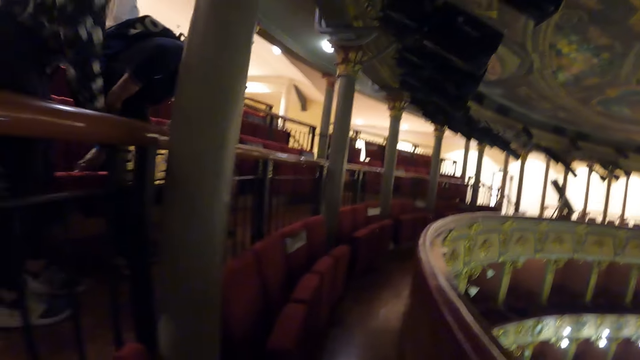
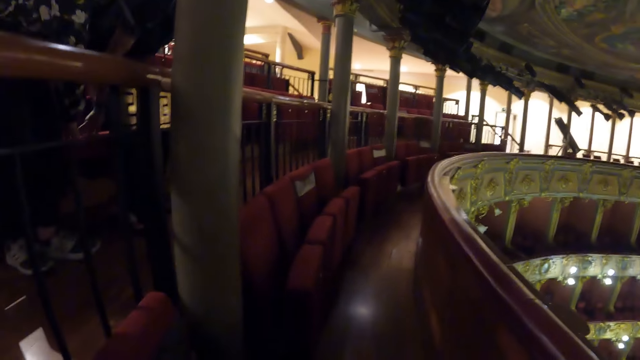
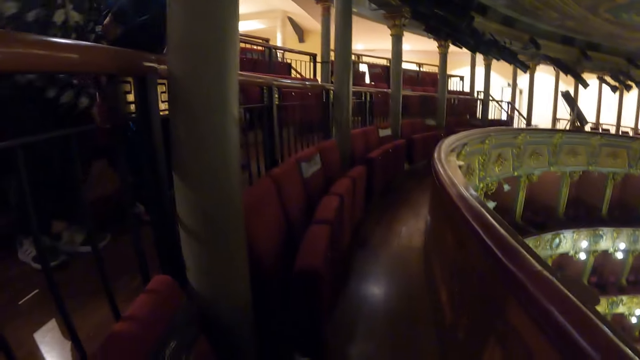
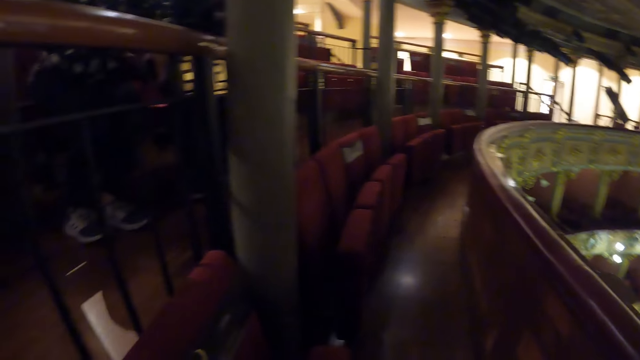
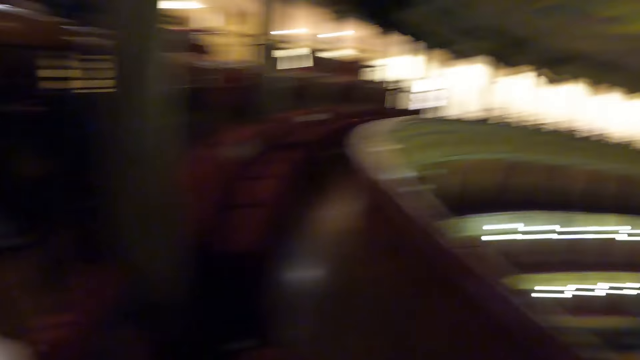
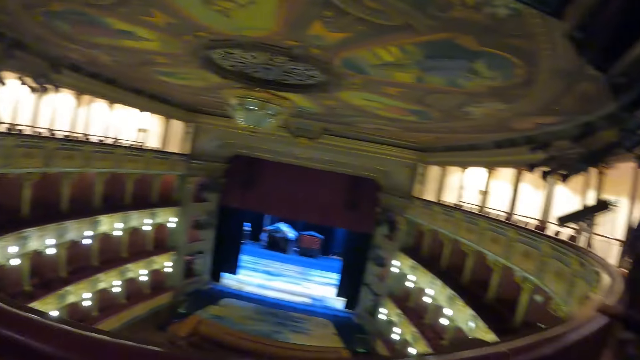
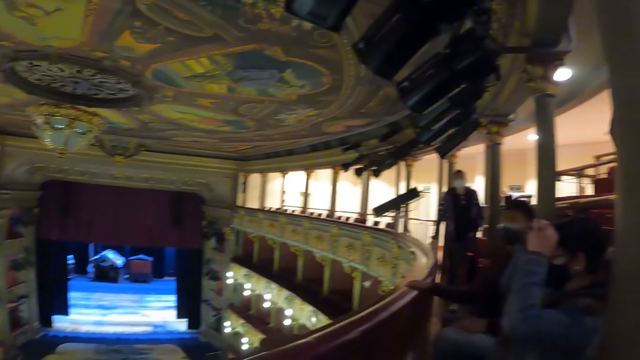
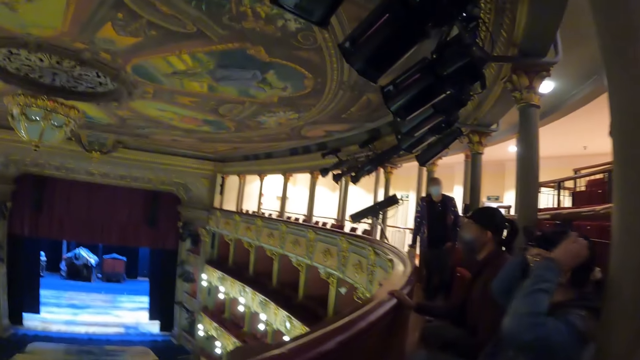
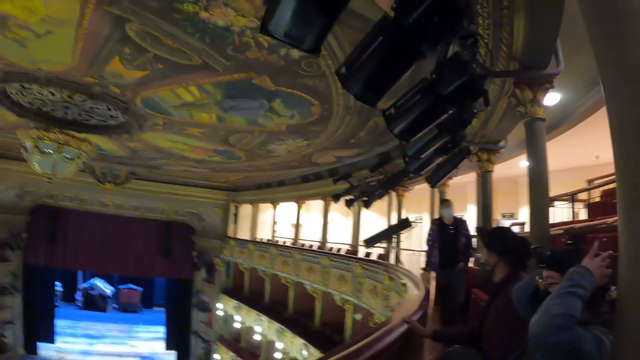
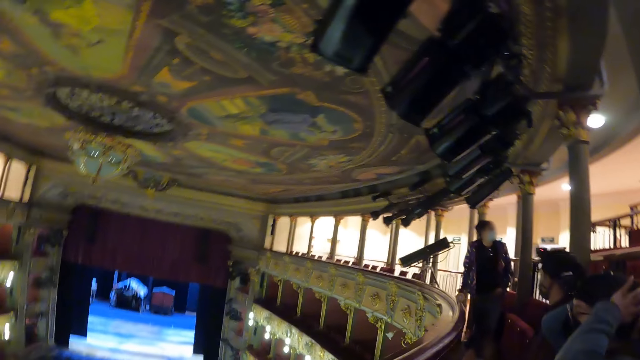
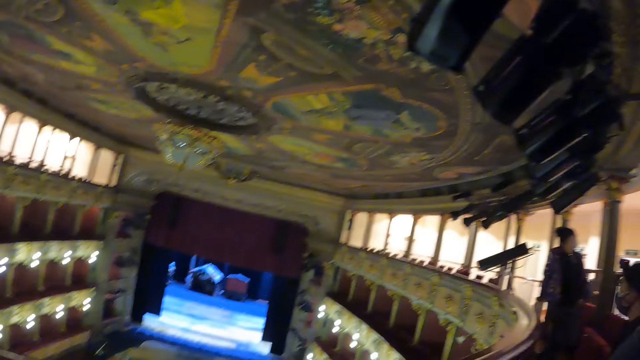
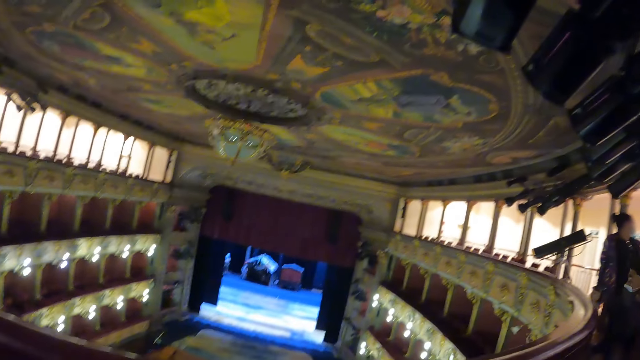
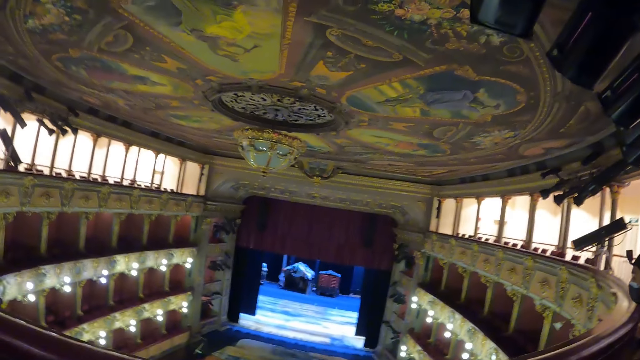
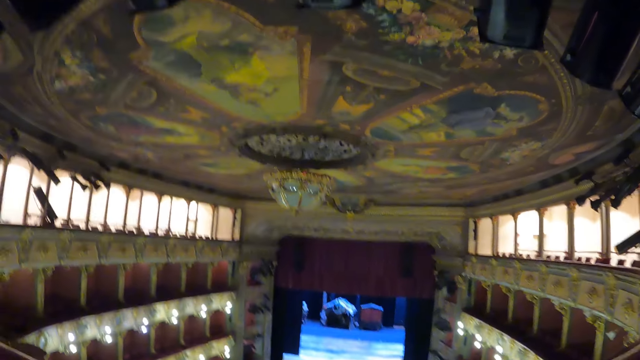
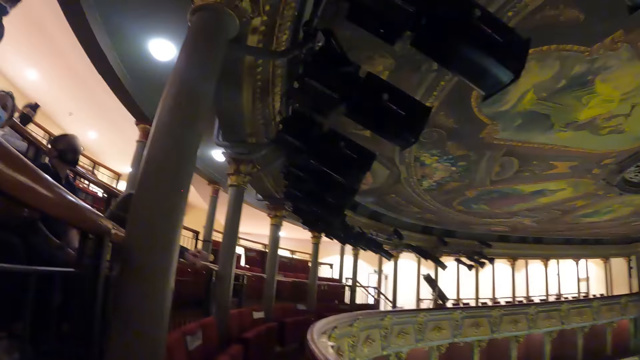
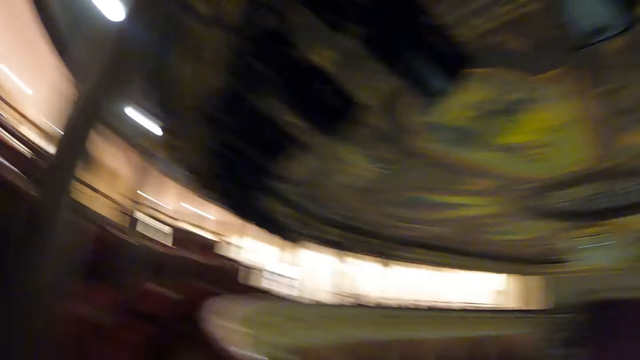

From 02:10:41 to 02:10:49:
The camera wearer stops in the corridor.

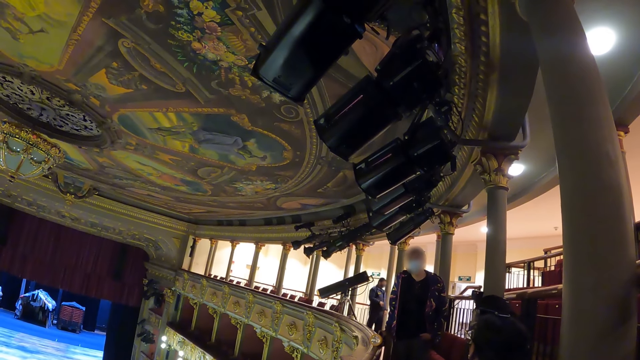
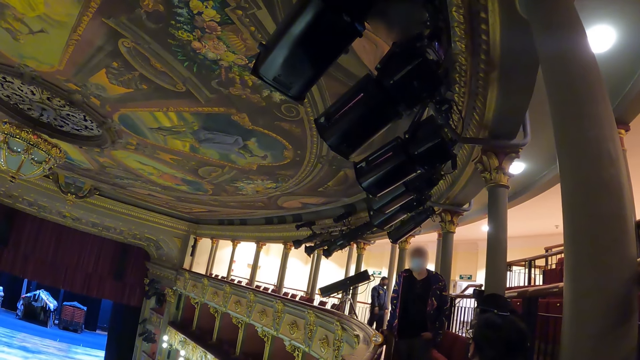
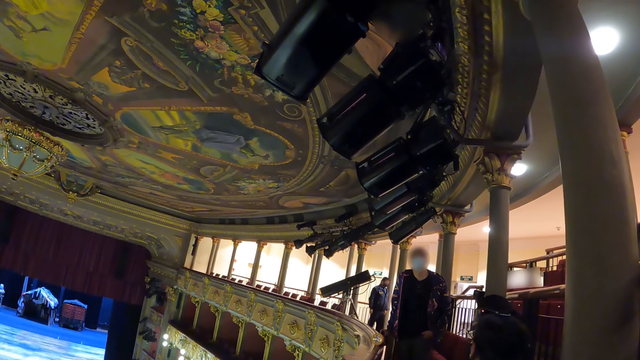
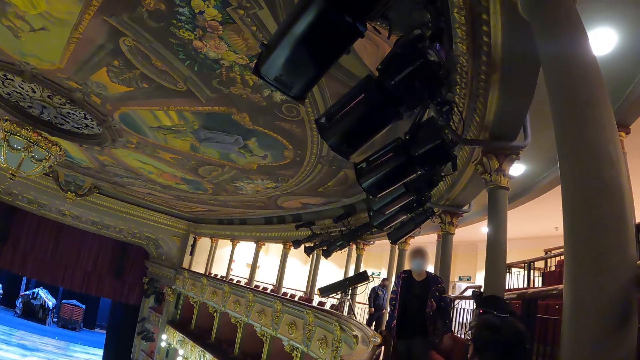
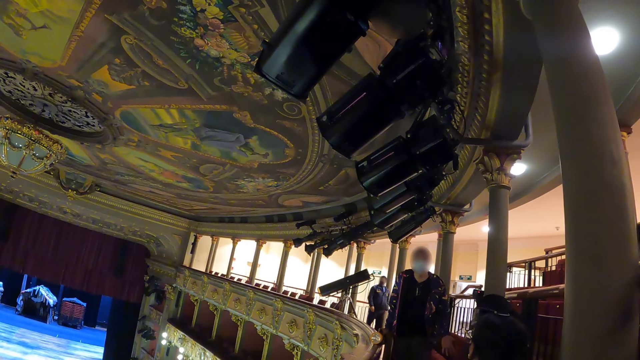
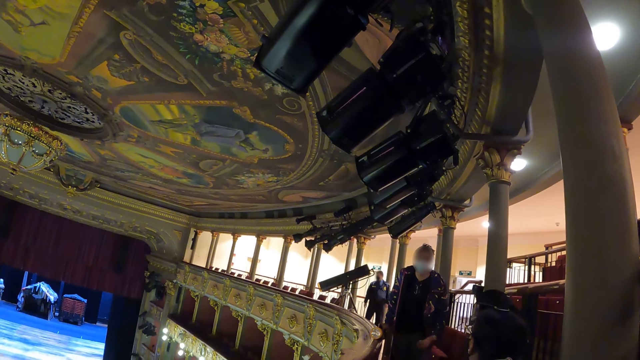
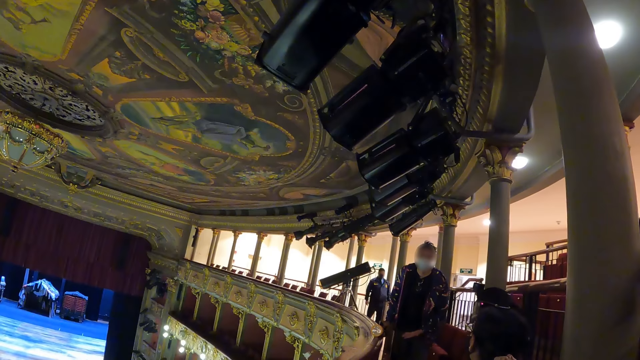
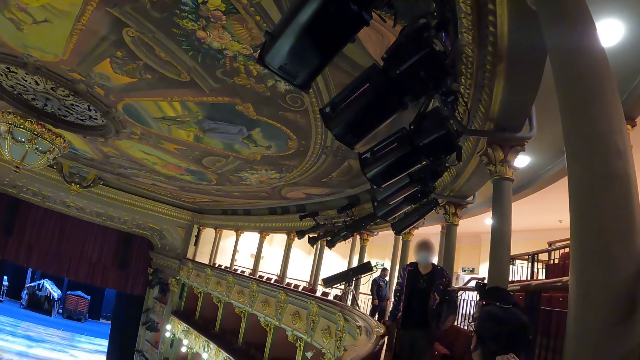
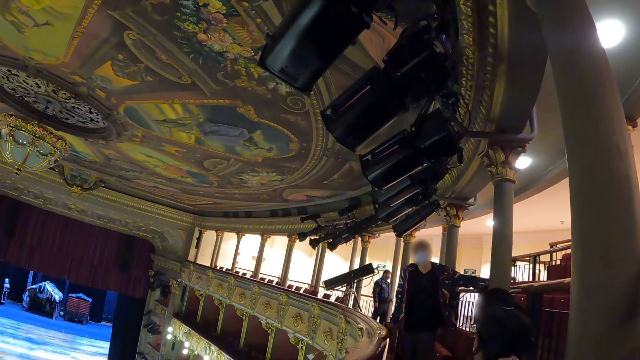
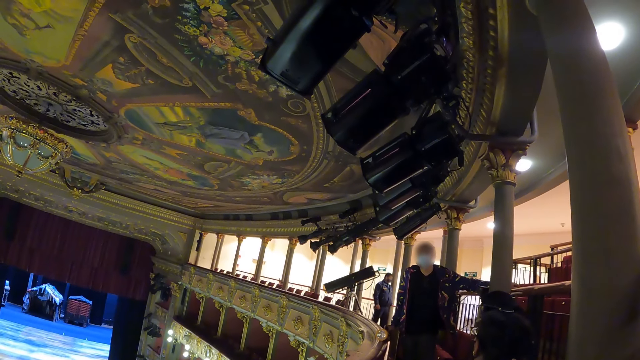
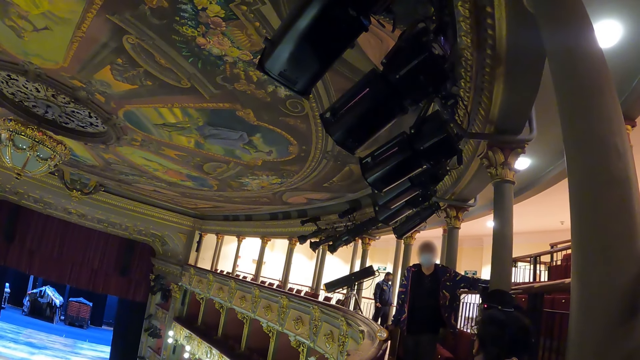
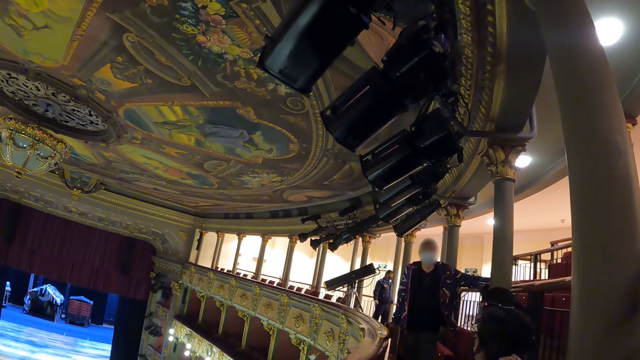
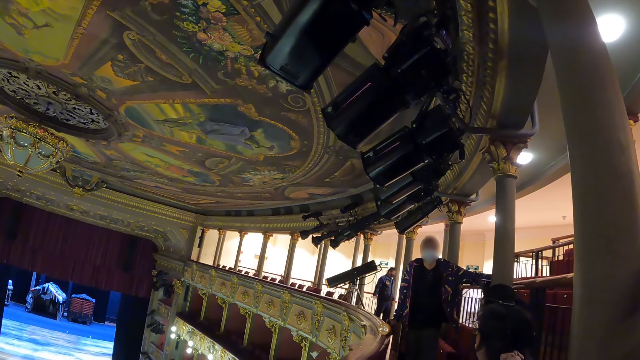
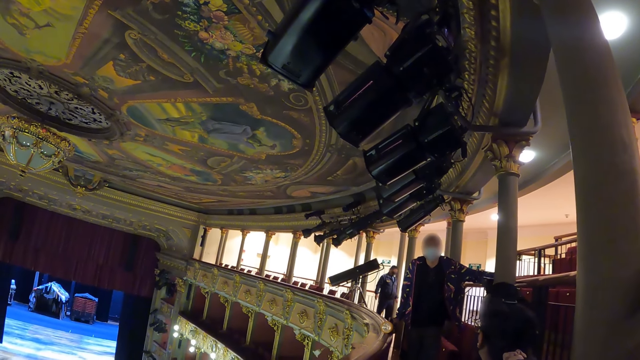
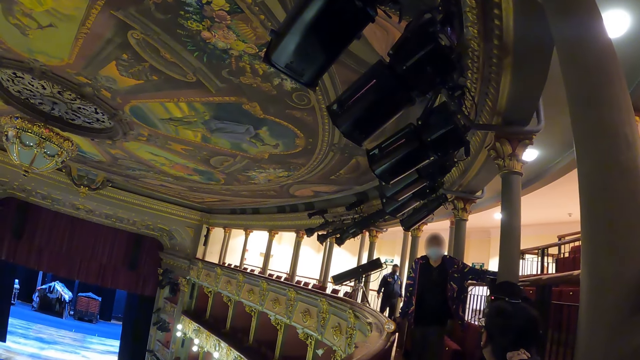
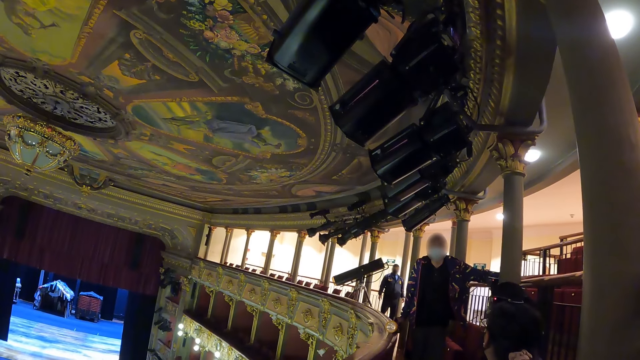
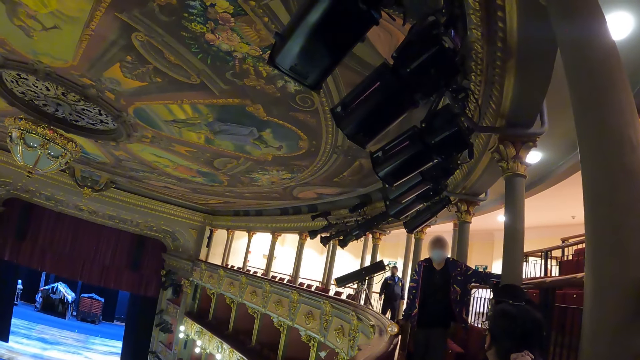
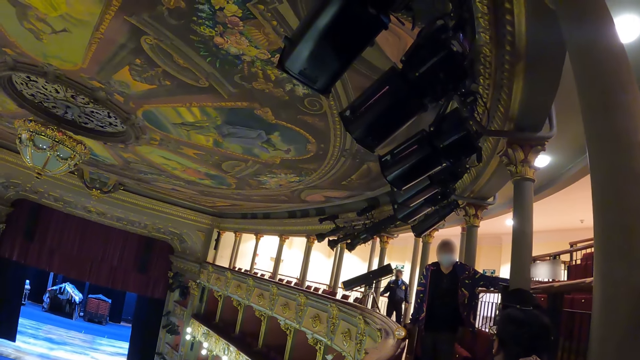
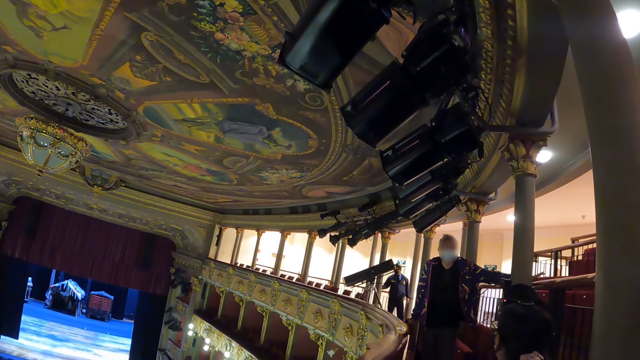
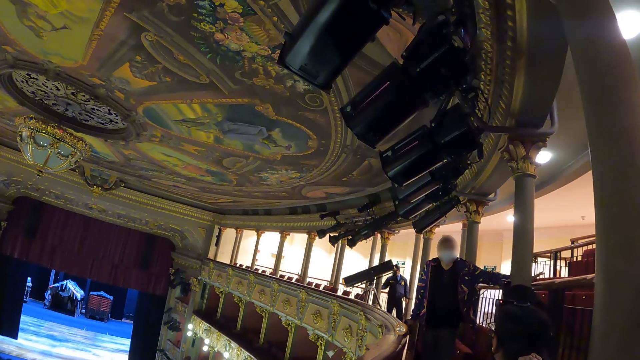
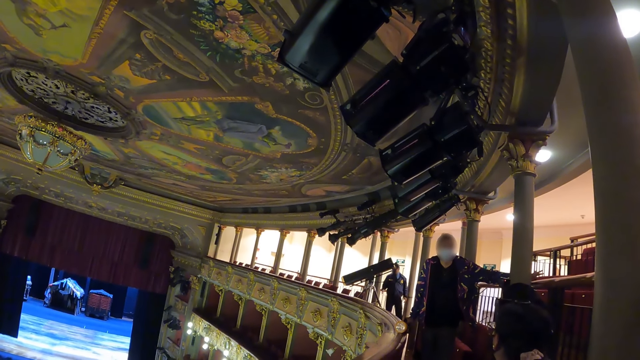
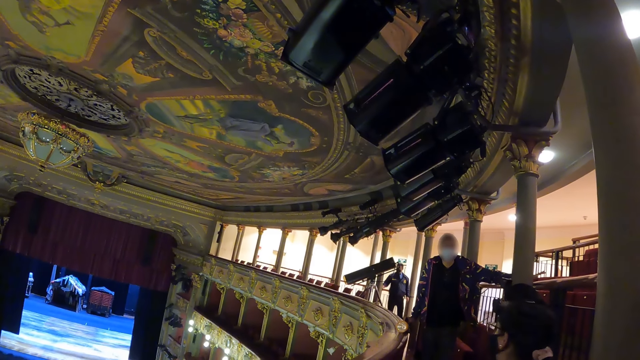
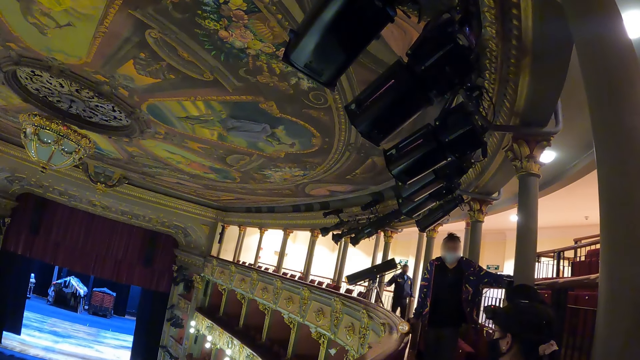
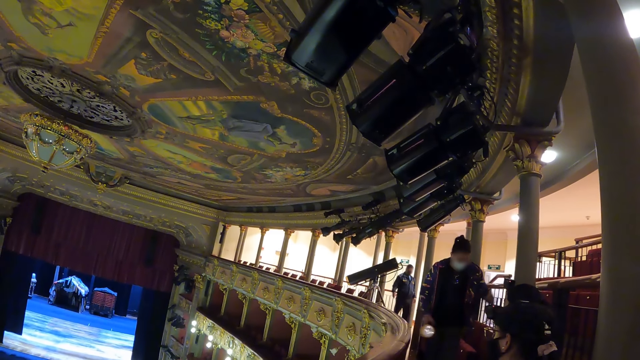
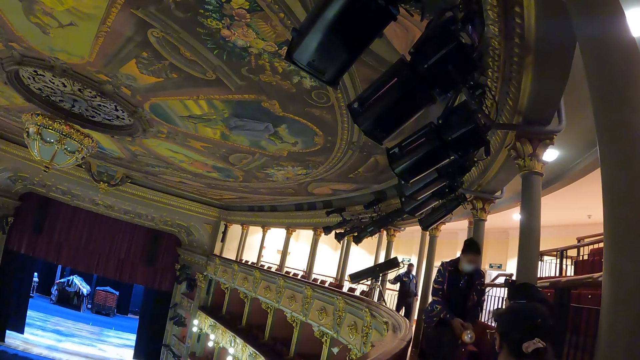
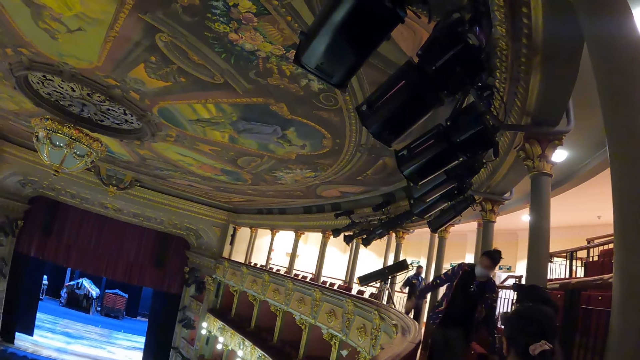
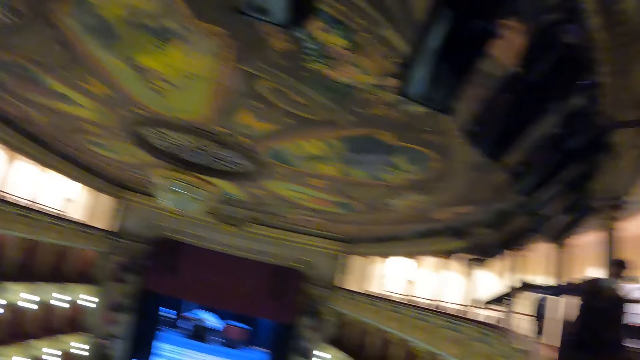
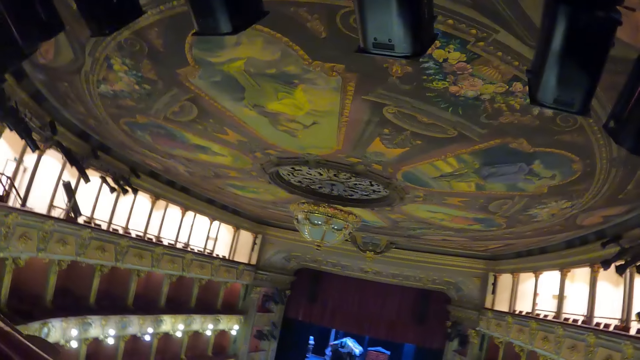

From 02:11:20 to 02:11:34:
A person interacts with another person. The camera wearer looks around.
